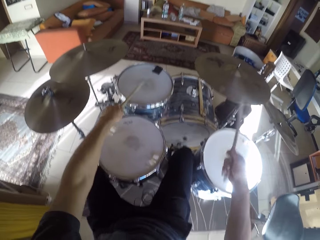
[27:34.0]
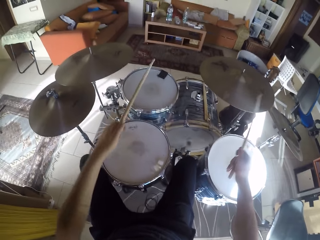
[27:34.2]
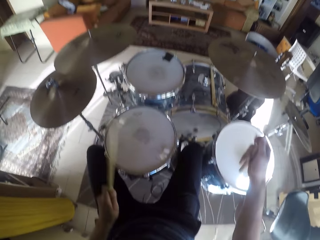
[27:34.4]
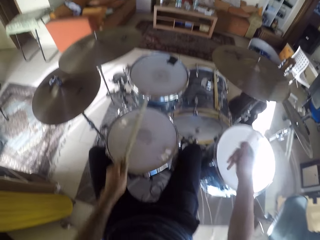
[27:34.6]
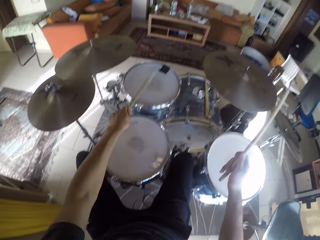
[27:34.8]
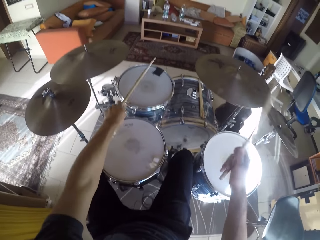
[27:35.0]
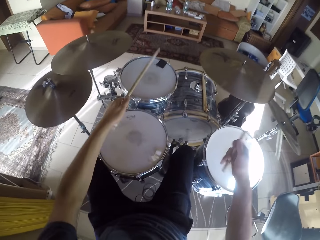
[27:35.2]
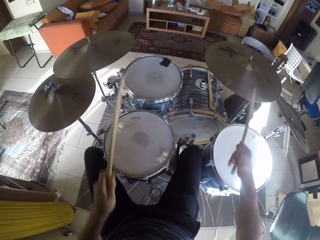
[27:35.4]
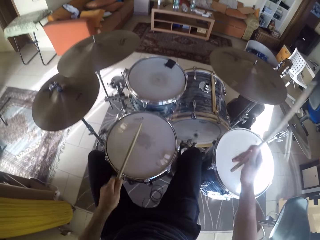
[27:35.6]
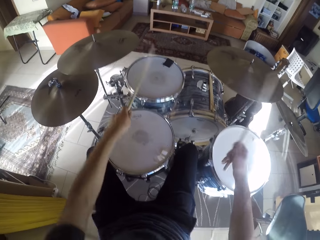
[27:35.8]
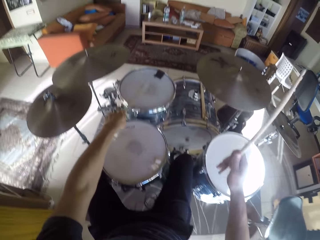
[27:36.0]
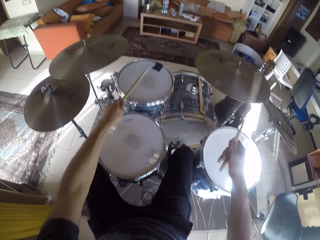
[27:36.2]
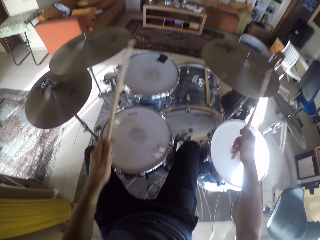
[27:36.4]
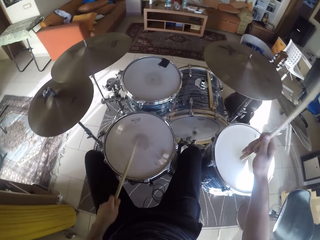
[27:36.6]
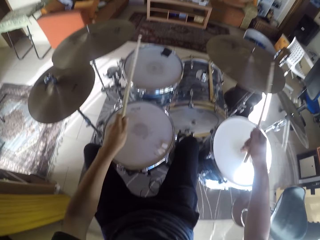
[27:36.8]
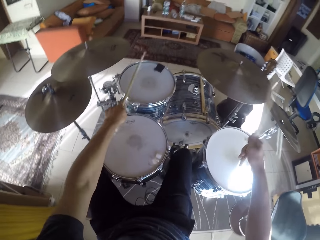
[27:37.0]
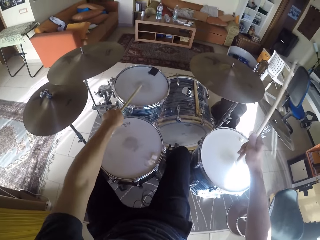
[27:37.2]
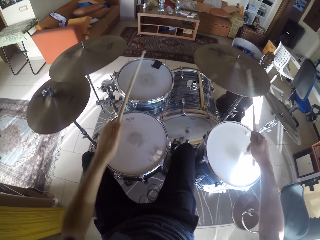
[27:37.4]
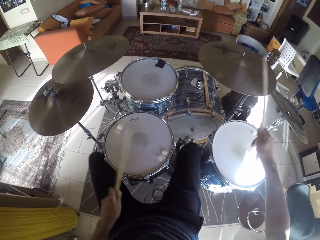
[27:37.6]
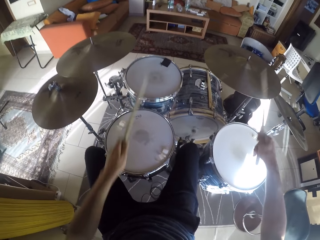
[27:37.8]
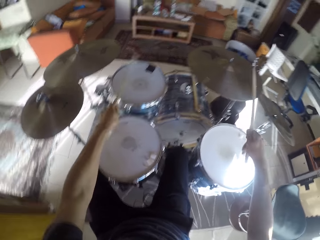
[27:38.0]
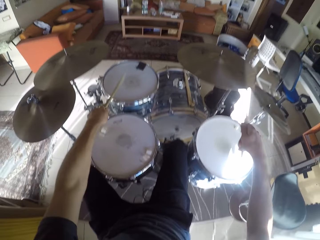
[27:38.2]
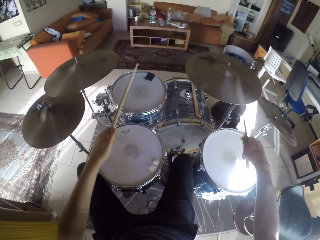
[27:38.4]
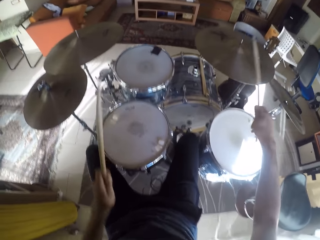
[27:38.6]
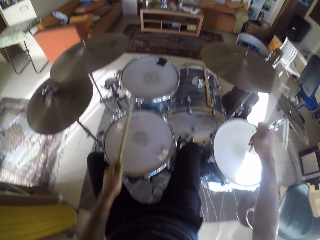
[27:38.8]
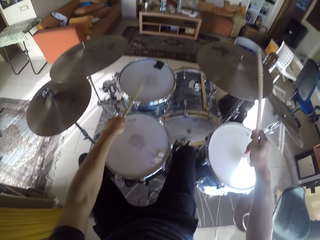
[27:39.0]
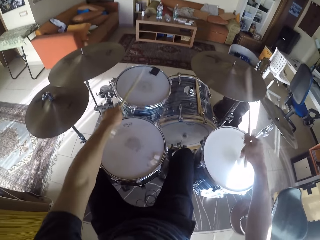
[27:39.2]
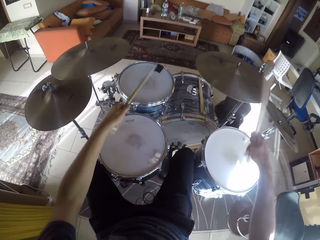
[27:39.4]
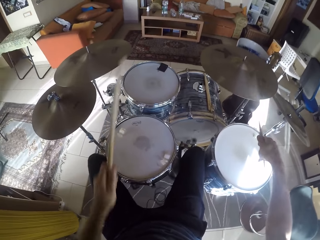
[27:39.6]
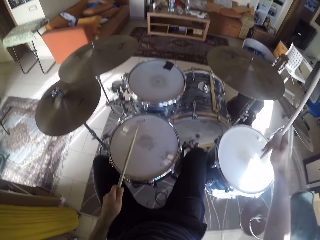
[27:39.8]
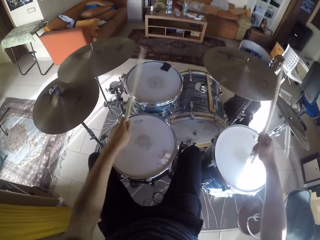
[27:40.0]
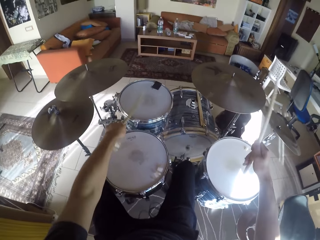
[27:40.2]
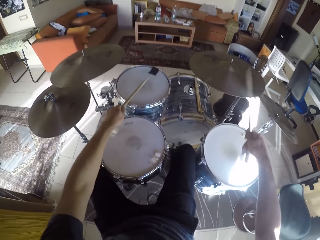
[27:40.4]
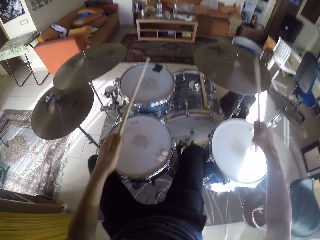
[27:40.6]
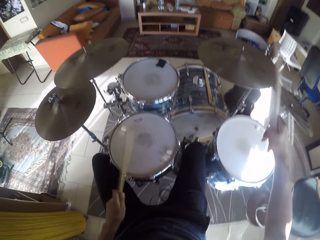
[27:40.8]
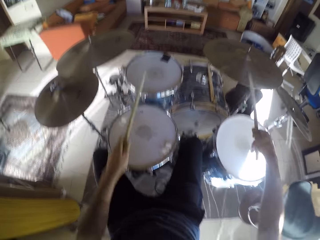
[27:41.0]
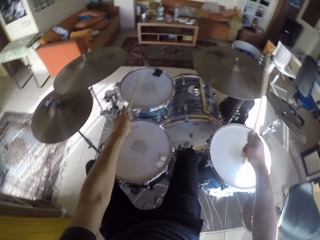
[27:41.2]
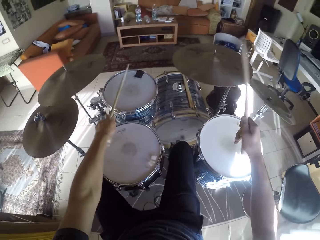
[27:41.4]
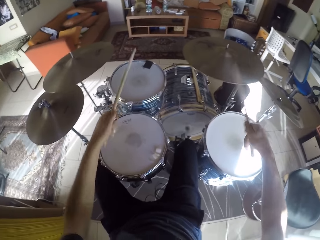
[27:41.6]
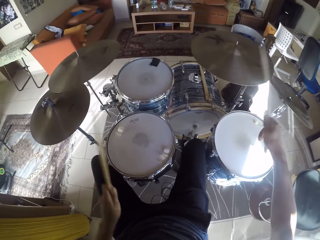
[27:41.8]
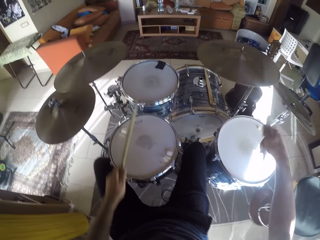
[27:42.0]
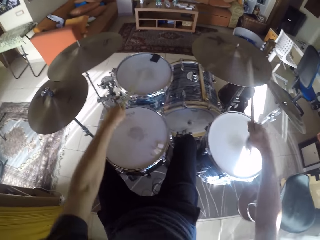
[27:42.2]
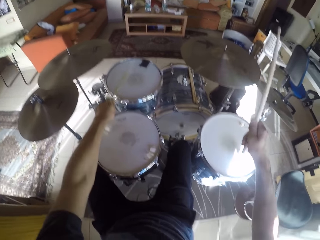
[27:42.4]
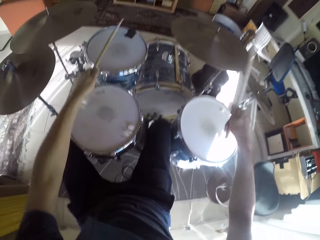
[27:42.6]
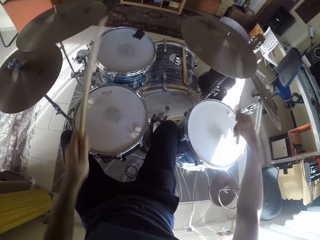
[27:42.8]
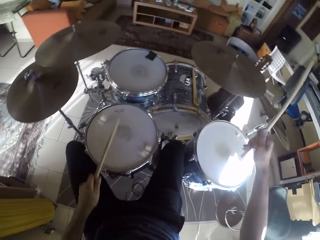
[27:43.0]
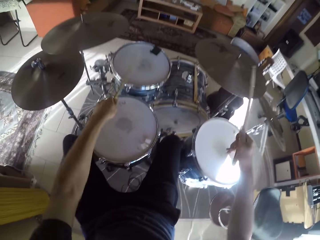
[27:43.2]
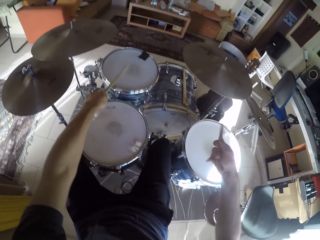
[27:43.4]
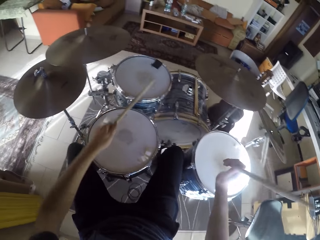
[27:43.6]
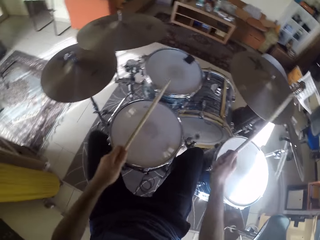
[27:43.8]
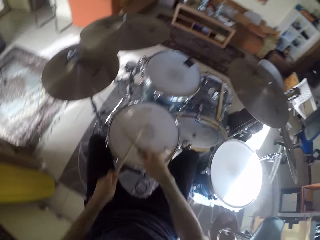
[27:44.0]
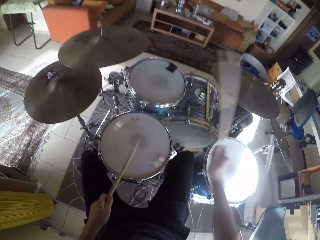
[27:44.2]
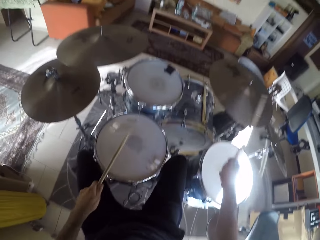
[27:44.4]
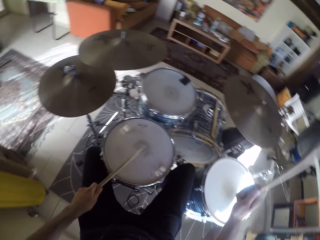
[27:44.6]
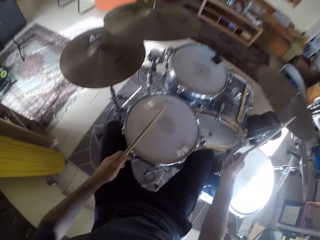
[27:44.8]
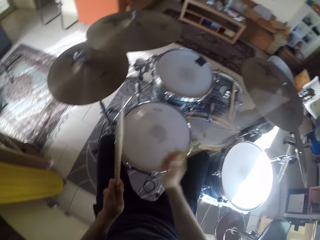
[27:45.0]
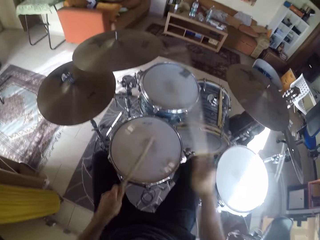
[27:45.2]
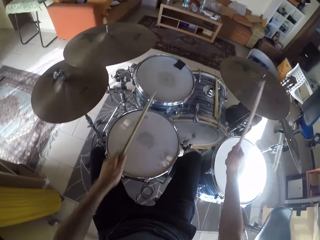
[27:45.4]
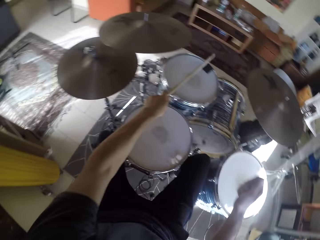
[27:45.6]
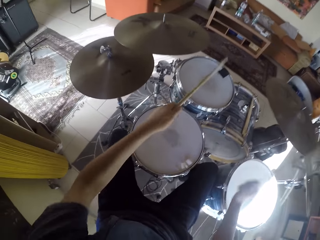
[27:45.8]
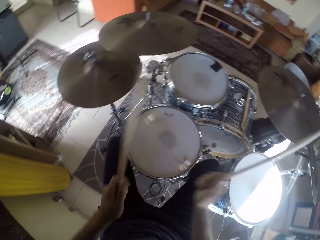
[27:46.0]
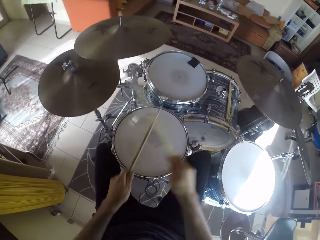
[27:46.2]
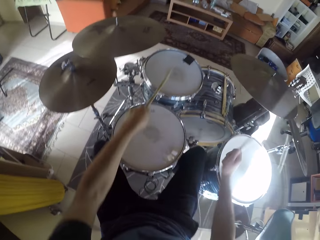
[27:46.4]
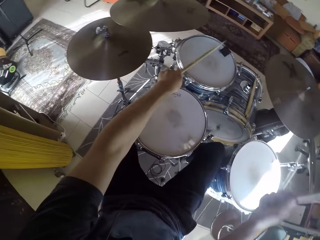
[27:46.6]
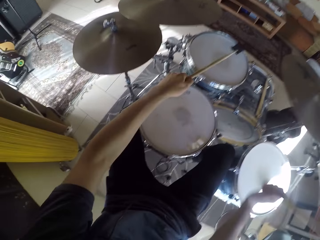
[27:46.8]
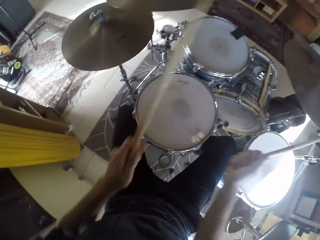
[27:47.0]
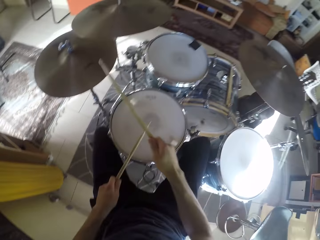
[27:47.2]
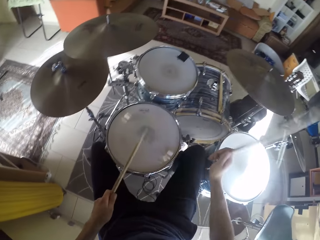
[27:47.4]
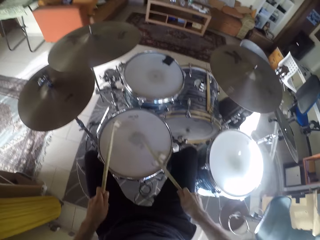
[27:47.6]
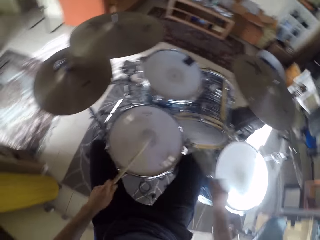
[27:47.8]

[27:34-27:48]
The camera wearer plays the drum set with his right leg and drumsticks in both hands.

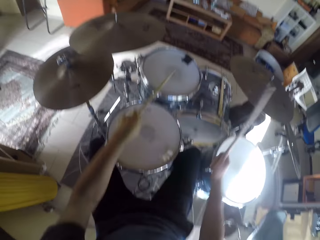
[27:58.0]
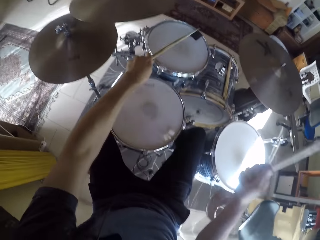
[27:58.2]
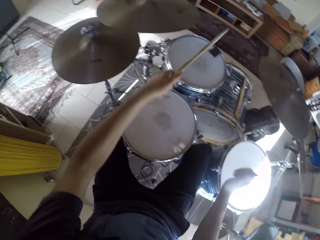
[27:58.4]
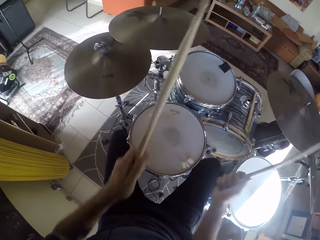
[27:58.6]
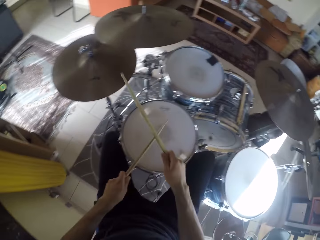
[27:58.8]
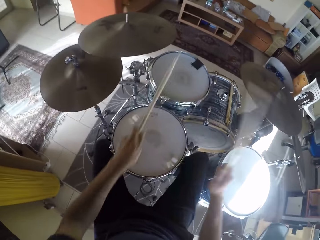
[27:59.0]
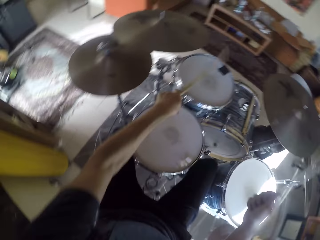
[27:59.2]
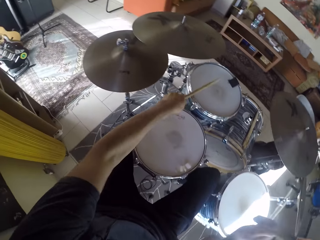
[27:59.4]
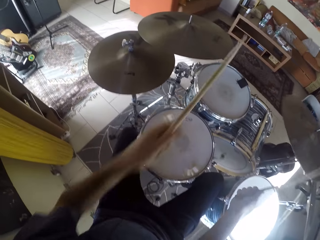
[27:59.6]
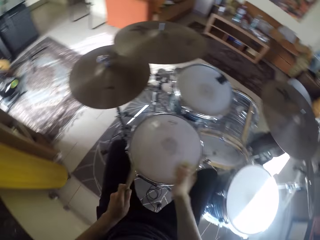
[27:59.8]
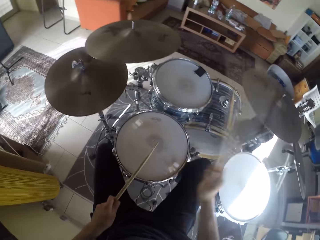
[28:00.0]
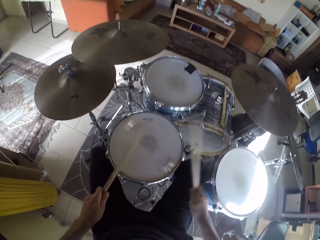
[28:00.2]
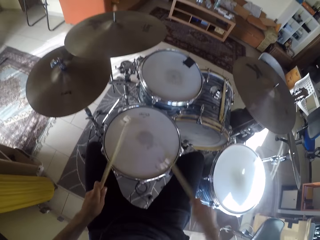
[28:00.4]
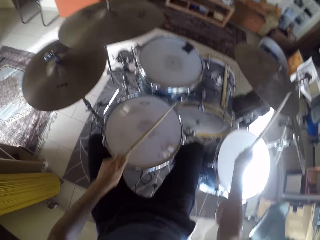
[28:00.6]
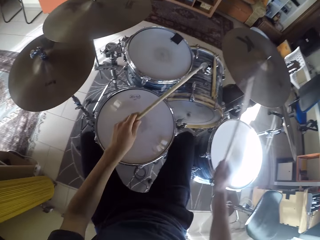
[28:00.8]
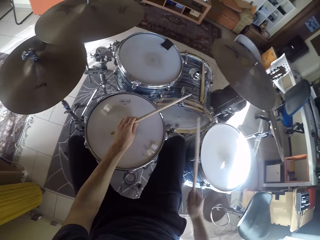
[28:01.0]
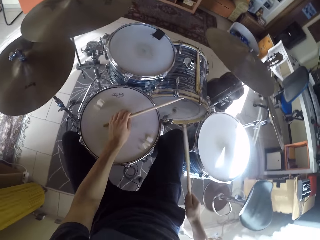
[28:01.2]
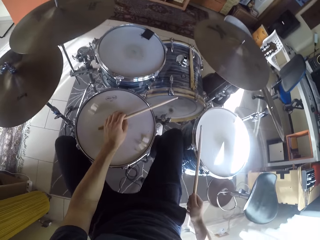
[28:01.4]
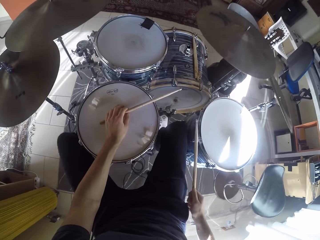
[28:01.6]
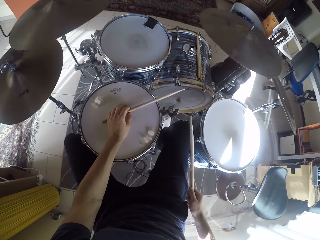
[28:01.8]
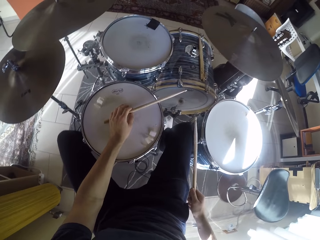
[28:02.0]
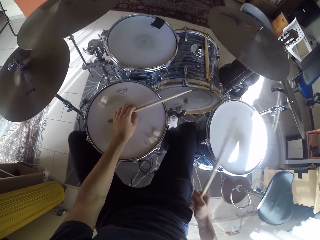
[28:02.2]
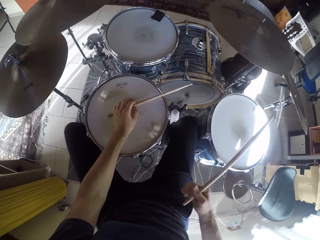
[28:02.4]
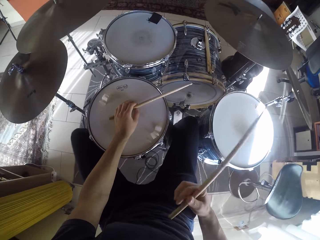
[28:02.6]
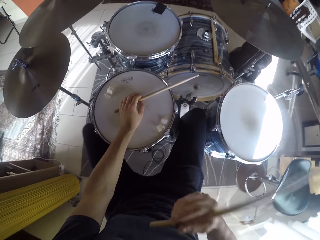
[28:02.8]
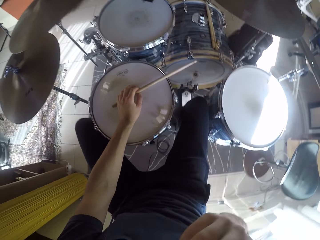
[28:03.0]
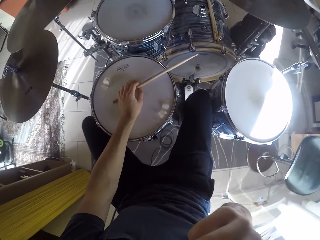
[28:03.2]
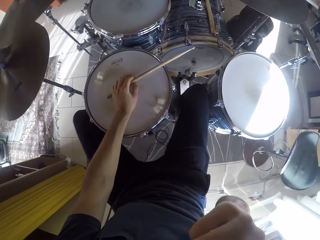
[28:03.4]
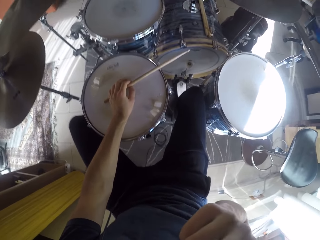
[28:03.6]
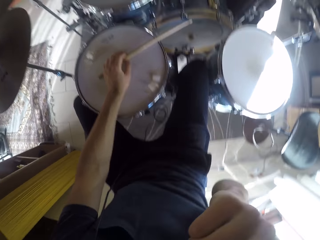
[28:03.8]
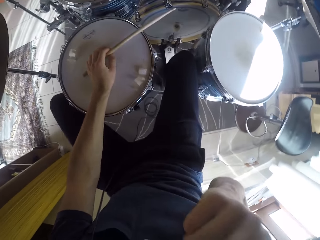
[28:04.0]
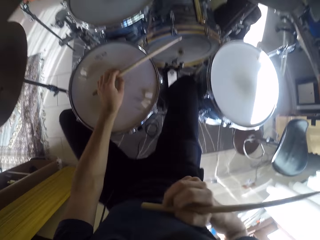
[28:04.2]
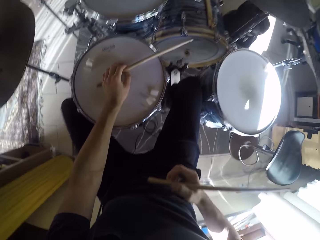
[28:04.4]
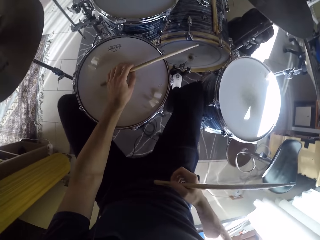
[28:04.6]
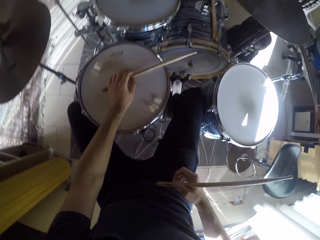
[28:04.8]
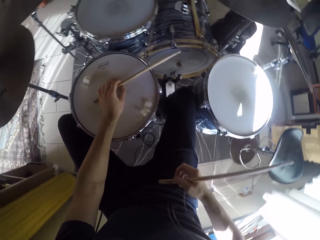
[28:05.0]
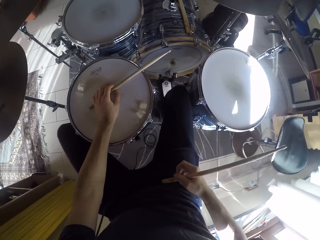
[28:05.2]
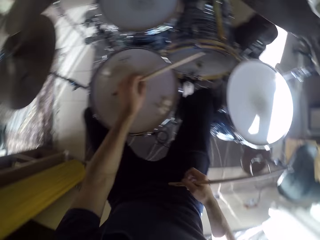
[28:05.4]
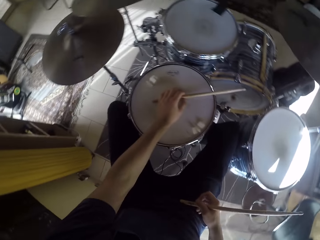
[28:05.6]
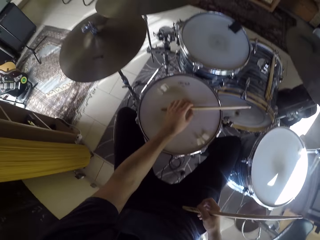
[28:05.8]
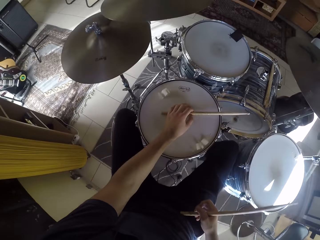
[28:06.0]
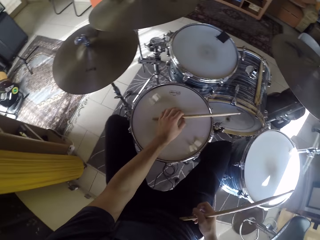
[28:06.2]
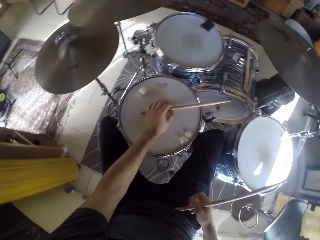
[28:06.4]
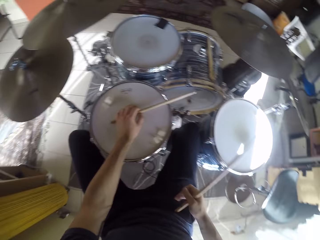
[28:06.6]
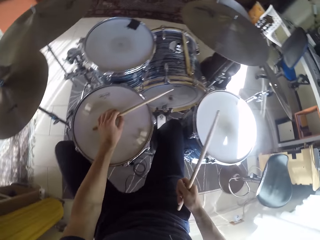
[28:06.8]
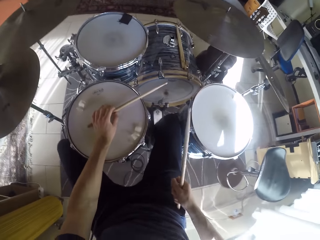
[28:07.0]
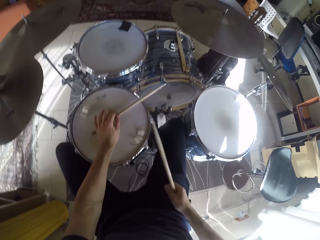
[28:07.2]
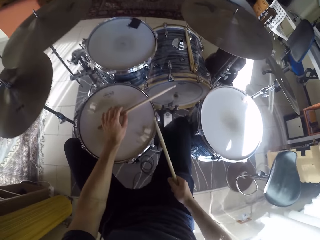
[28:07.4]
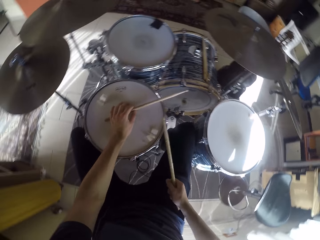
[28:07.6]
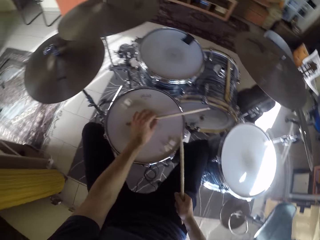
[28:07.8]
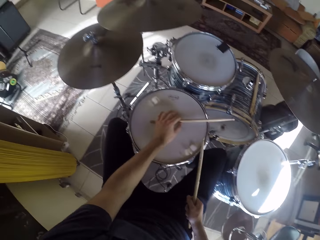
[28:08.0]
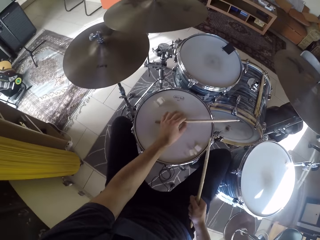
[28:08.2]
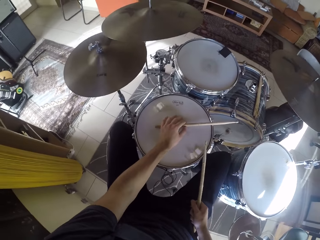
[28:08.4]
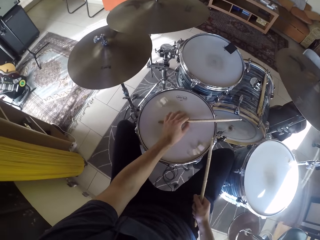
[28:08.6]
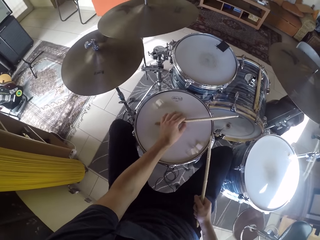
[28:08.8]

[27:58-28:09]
The camera wearer places his left hand on a drum. He plays the drum set with his left leg. He adjusts his camera with his right hand. He places his right hand on his right leg. He hits the edge of the drum with the drumstick in his right hand.
